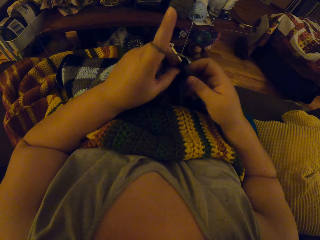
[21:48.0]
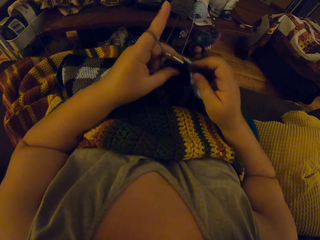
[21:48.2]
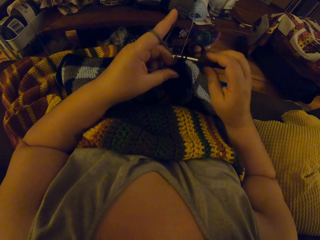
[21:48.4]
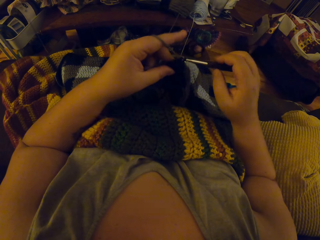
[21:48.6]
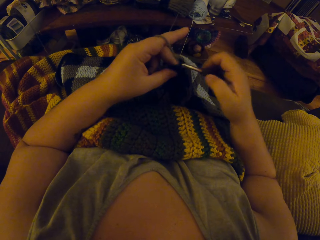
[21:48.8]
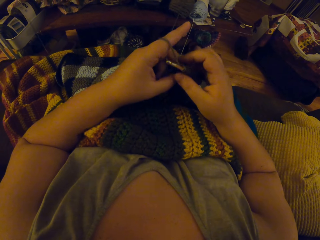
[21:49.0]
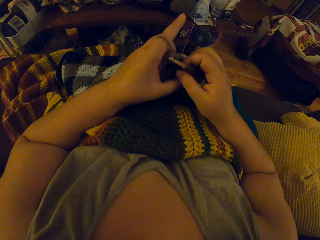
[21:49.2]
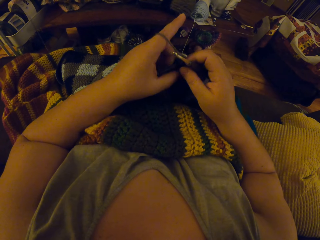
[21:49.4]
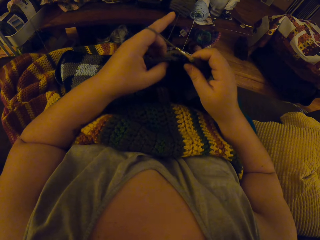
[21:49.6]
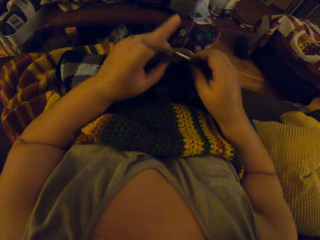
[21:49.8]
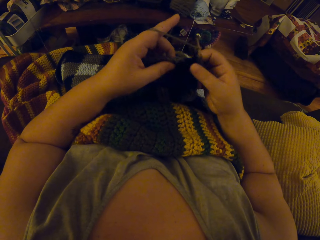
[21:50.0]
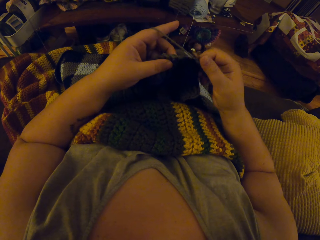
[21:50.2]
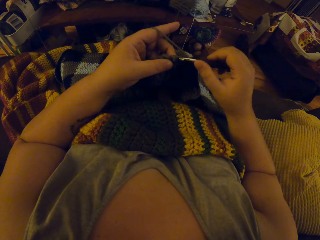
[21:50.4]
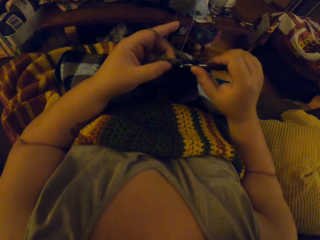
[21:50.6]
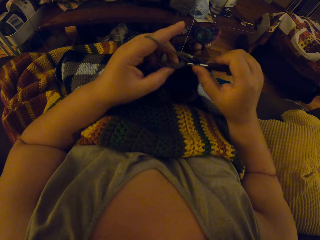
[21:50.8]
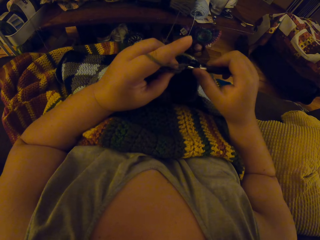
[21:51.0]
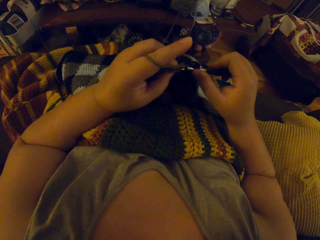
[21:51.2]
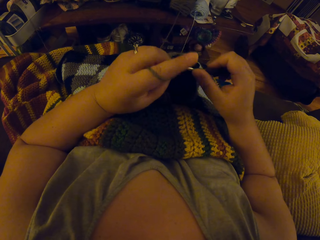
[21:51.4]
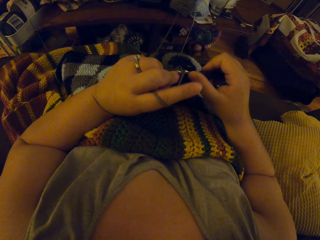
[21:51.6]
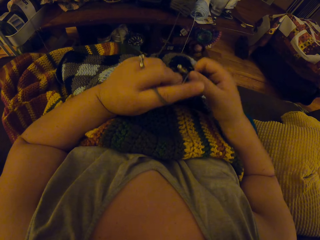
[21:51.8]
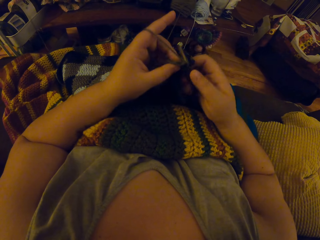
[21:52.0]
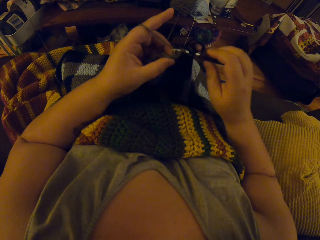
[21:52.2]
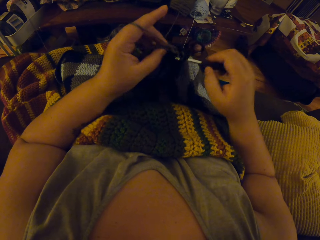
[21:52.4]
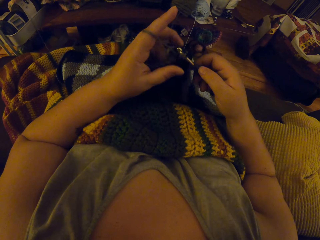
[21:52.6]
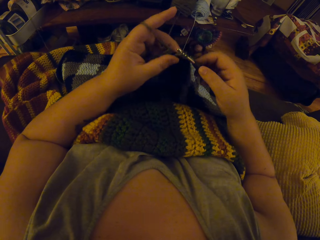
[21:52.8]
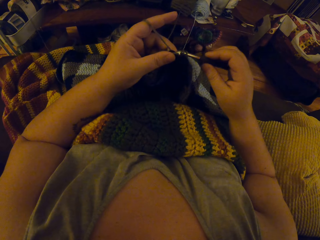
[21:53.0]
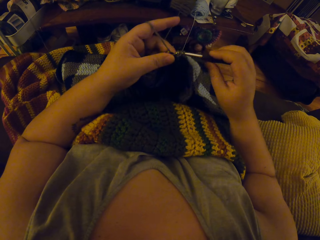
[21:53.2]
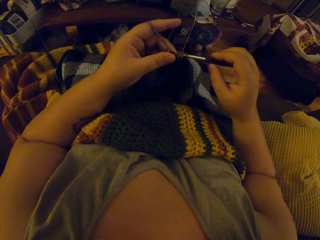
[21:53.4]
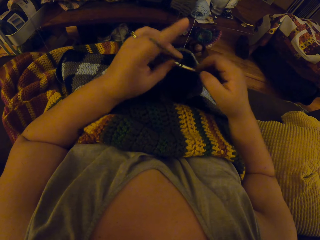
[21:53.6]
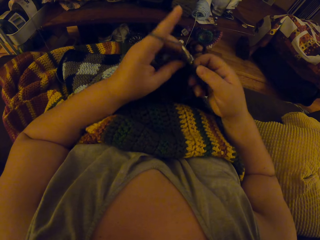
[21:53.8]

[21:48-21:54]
The camera wearer knits the garment.

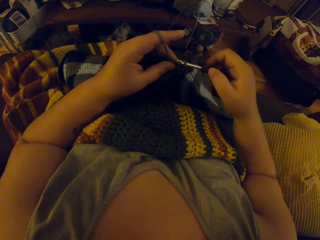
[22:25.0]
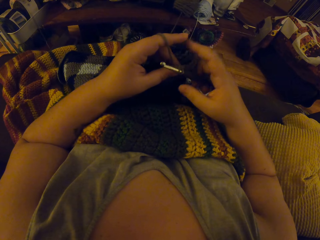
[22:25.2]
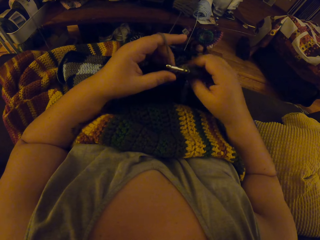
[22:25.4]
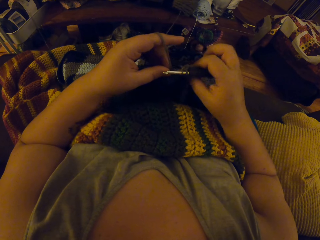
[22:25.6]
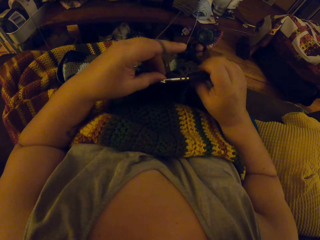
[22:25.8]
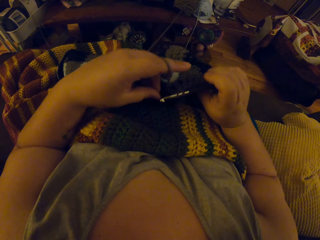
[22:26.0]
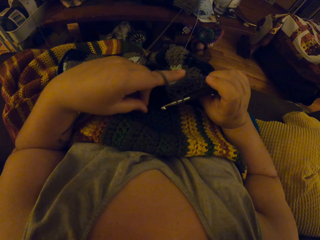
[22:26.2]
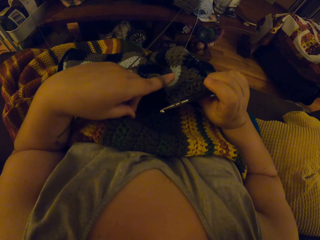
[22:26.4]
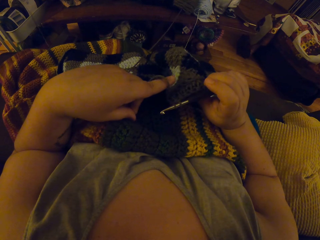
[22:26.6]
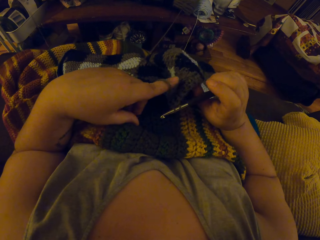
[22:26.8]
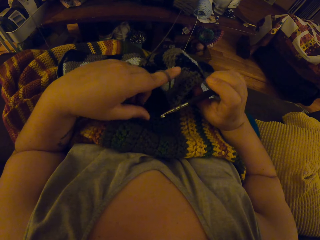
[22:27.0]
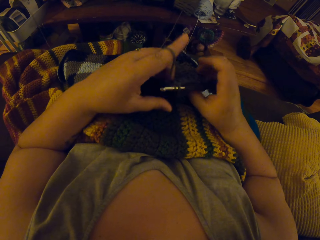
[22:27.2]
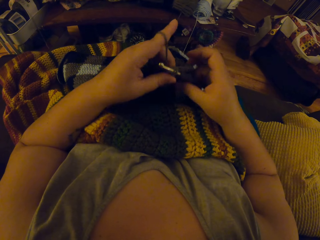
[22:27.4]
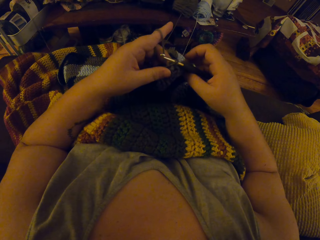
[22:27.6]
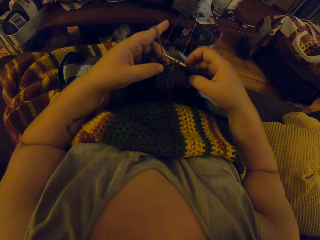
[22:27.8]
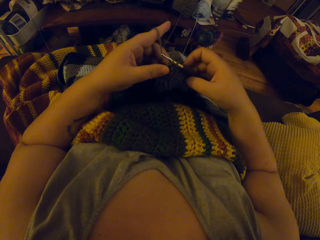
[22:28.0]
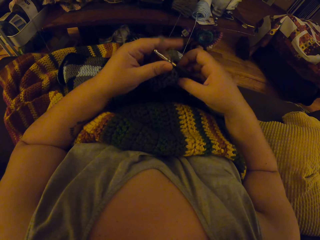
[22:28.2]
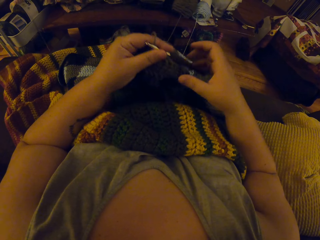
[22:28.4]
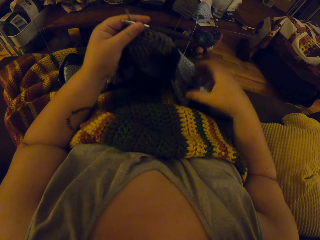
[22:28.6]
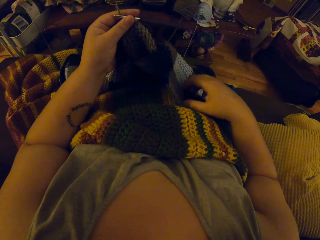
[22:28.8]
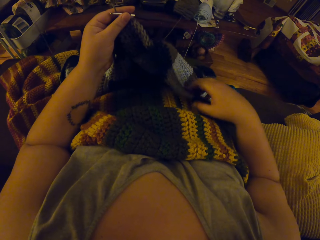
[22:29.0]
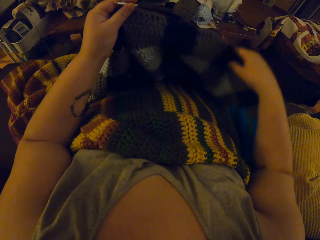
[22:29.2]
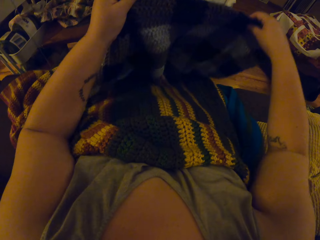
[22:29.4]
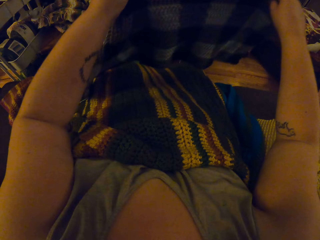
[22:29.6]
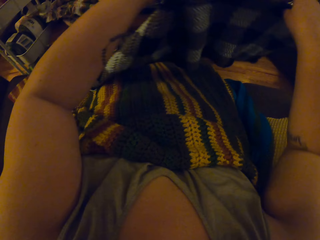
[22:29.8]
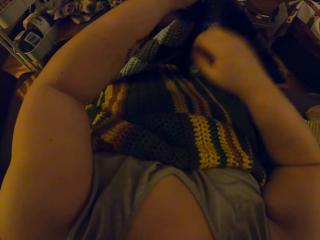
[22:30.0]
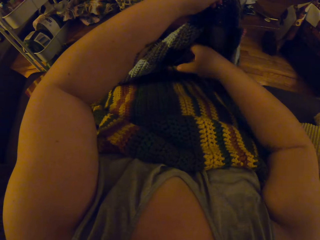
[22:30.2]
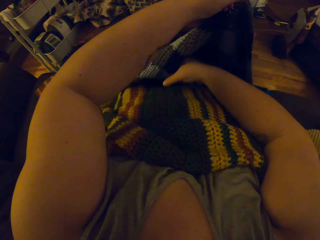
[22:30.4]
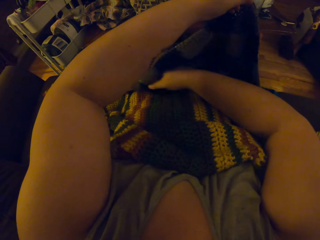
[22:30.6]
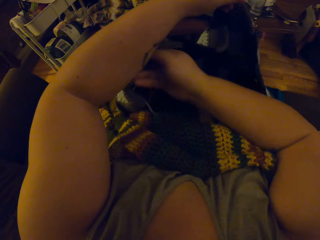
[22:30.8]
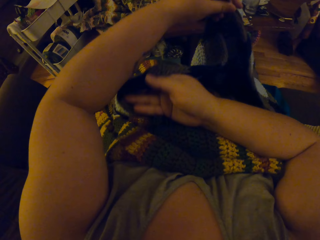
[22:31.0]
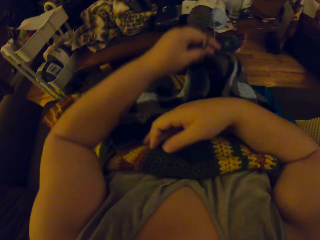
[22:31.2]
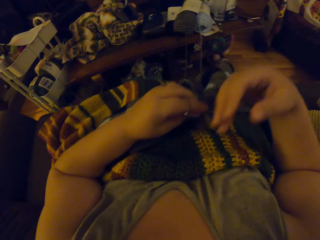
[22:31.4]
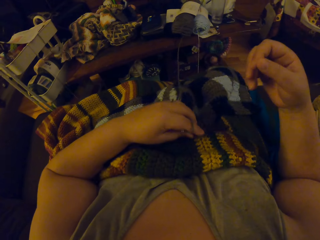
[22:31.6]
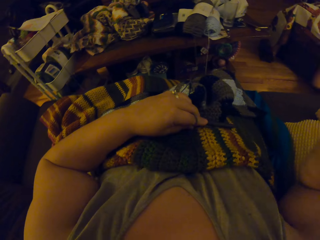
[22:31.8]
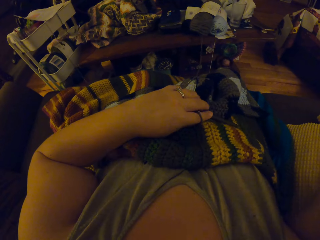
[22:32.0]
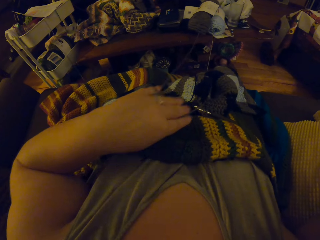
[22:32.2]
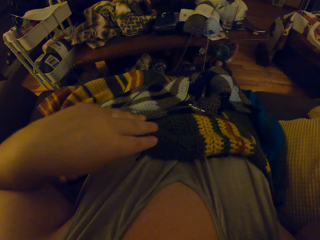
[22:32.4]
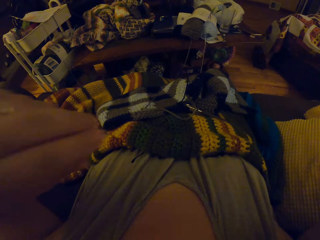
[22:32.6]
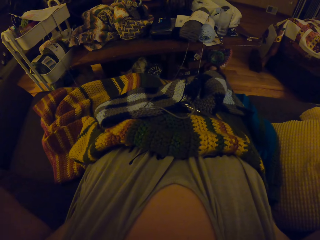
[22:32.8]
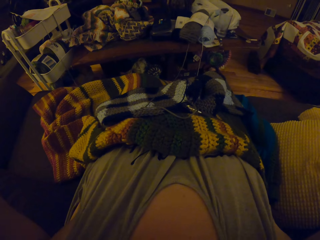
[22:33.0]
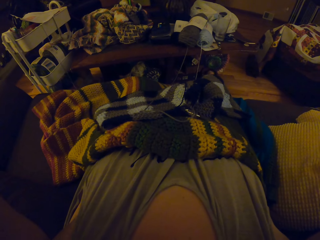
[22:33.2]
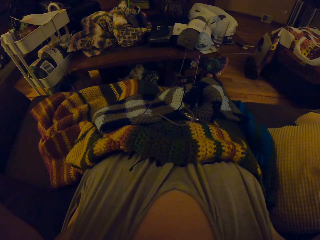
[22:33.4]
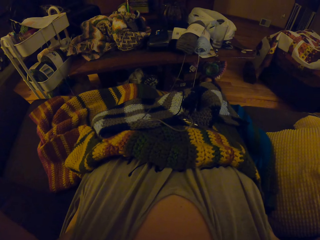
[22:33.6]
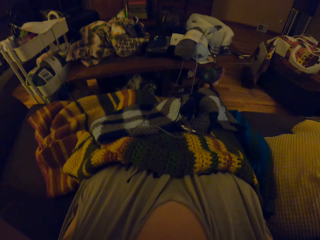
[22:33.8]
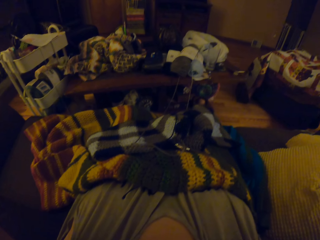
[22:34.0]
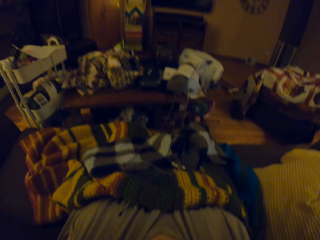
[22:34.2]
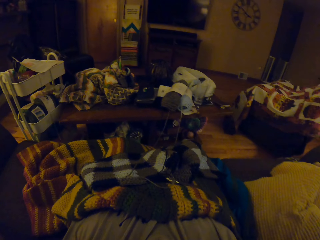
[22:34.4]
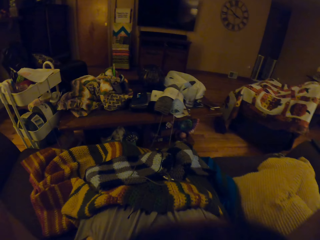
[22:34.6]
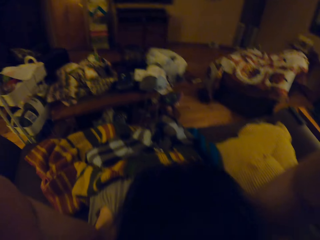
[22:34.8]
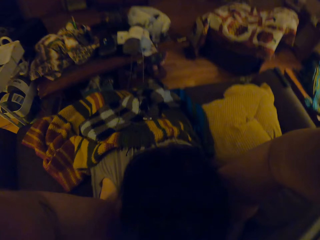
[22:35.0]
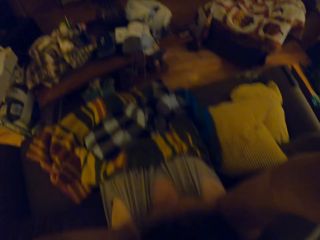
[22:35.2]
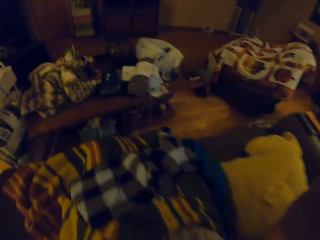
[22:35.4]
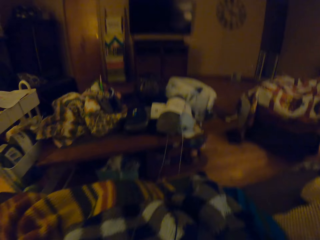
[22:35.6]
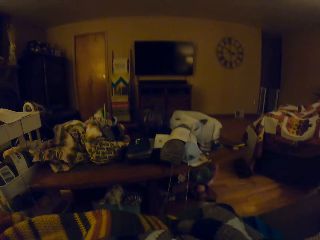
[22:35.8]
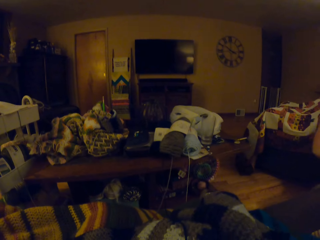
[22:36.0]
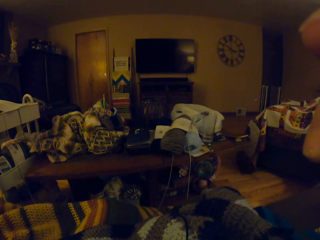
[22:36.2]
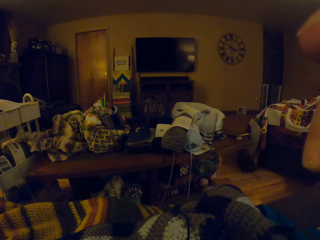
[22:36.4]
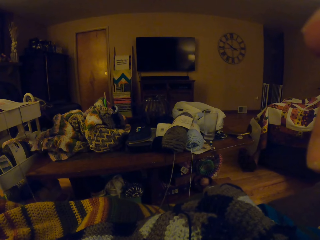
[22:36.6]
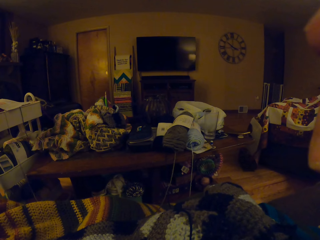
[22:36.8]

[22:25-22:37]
The camera wearer knits the garment. She lifts up the yarn, draws the yarn closer to herself and drops the yarn on her chest. She lifts up her hand. She removes her headgear.
